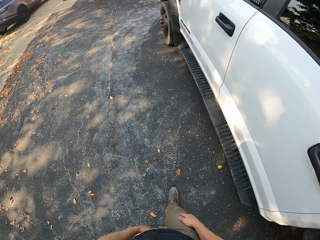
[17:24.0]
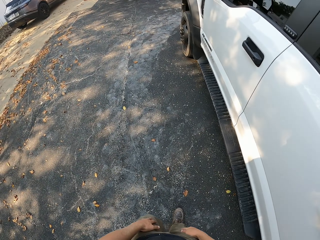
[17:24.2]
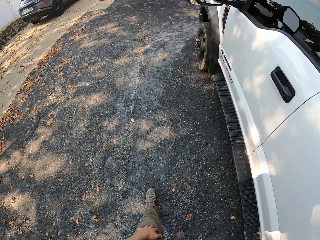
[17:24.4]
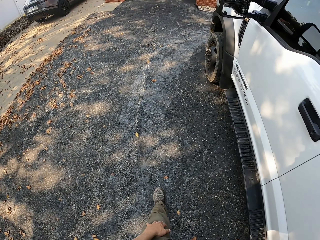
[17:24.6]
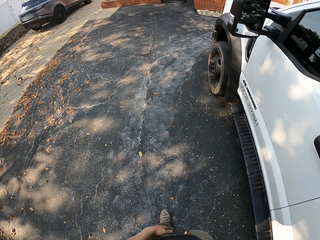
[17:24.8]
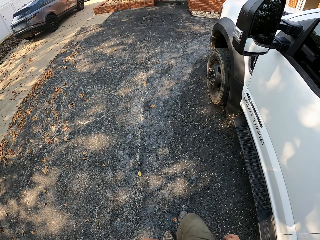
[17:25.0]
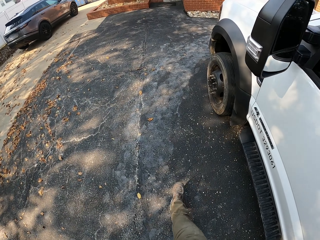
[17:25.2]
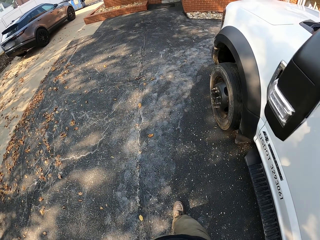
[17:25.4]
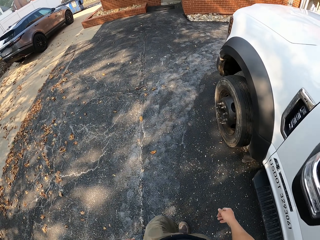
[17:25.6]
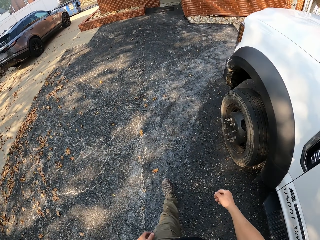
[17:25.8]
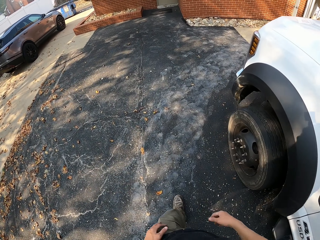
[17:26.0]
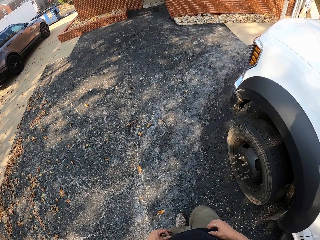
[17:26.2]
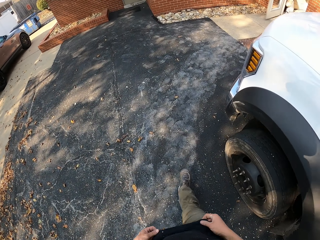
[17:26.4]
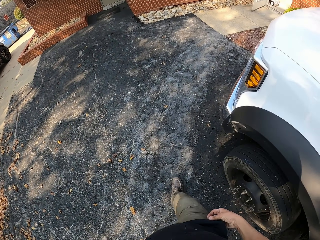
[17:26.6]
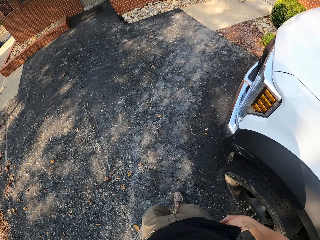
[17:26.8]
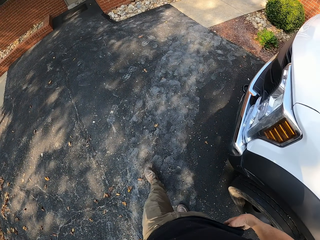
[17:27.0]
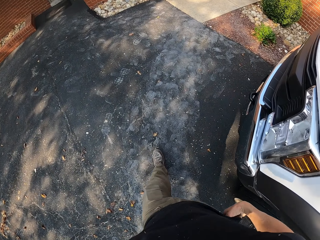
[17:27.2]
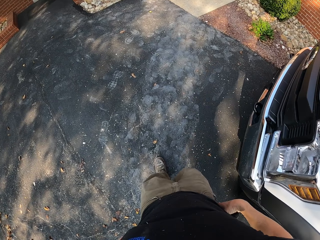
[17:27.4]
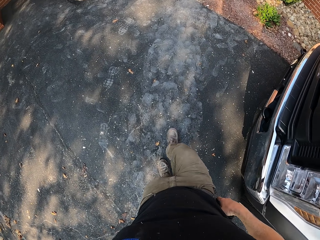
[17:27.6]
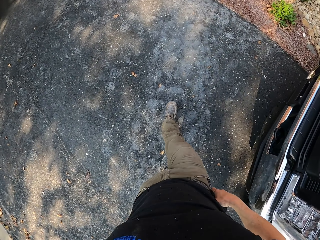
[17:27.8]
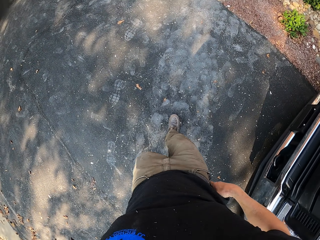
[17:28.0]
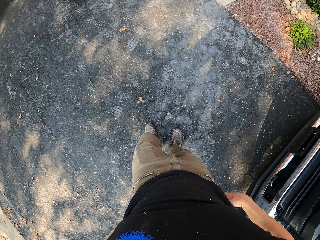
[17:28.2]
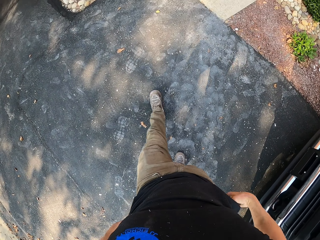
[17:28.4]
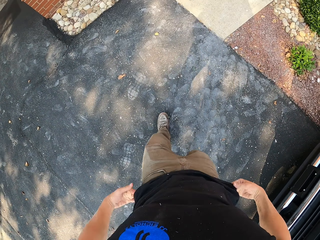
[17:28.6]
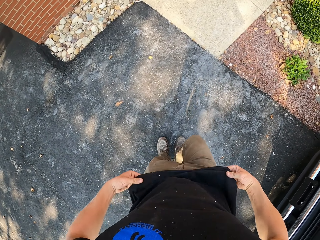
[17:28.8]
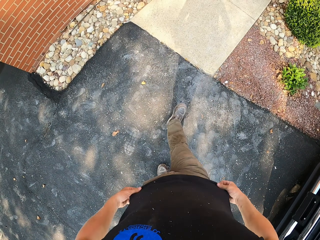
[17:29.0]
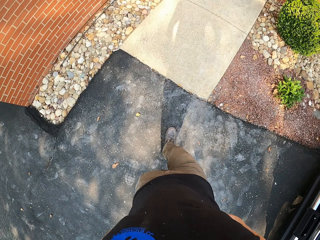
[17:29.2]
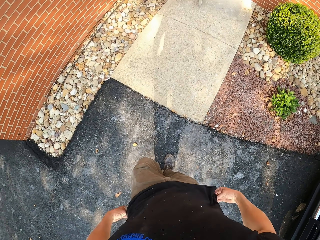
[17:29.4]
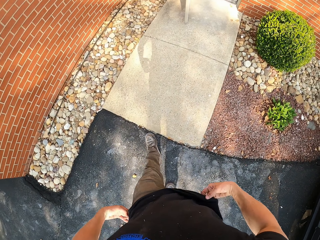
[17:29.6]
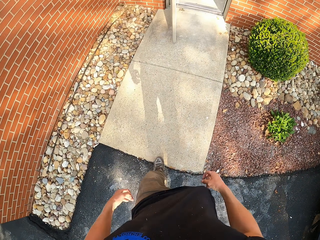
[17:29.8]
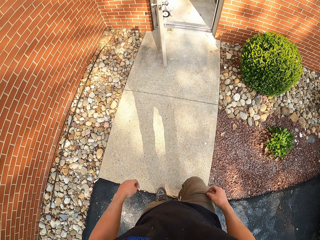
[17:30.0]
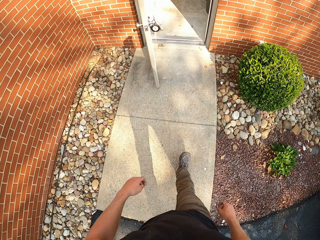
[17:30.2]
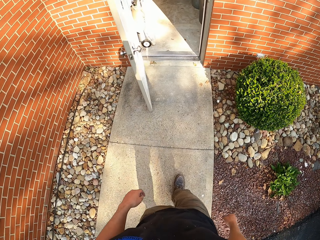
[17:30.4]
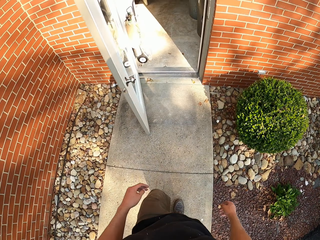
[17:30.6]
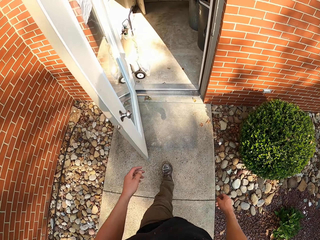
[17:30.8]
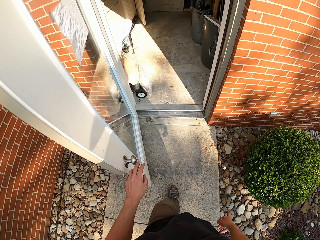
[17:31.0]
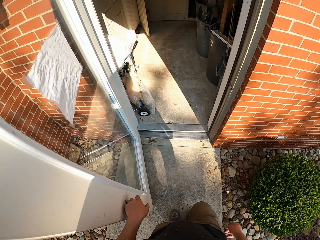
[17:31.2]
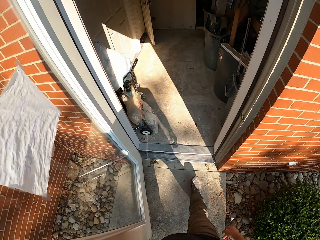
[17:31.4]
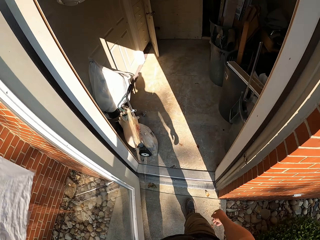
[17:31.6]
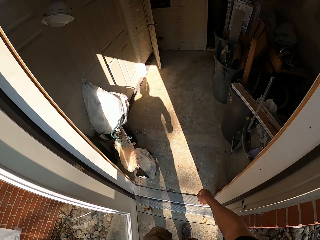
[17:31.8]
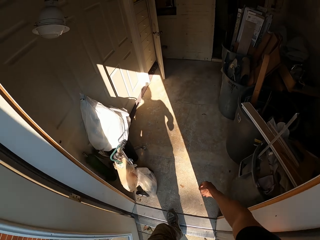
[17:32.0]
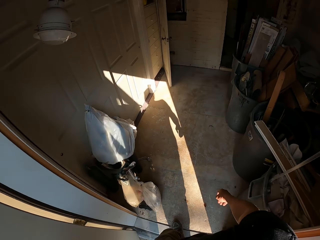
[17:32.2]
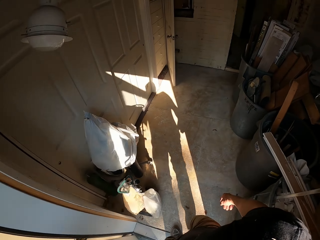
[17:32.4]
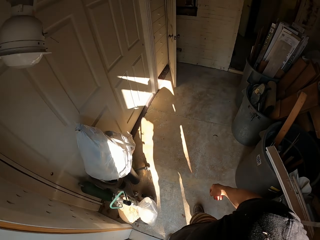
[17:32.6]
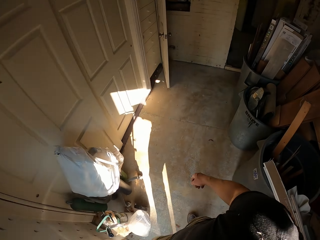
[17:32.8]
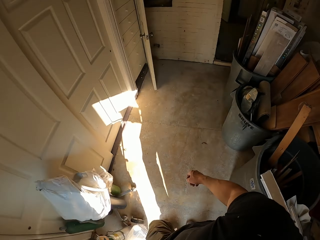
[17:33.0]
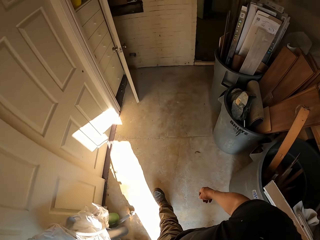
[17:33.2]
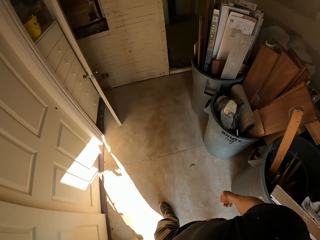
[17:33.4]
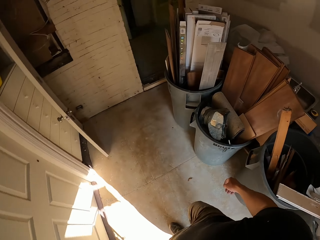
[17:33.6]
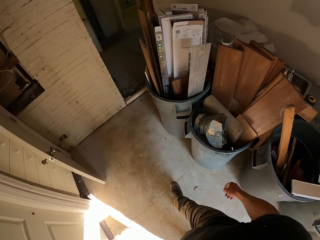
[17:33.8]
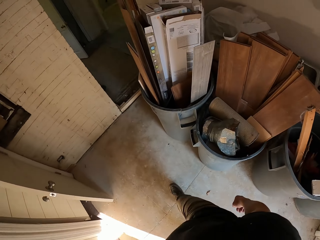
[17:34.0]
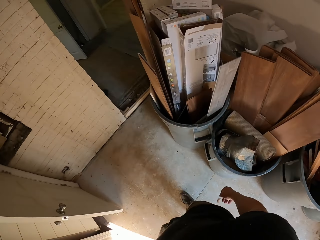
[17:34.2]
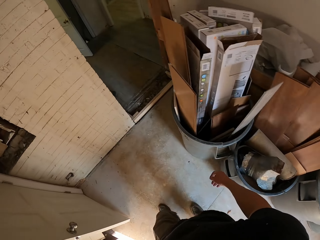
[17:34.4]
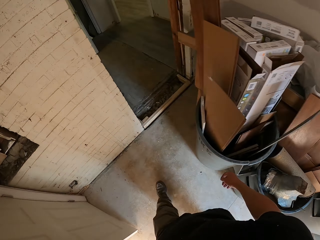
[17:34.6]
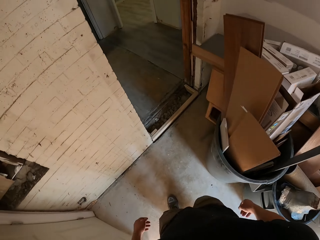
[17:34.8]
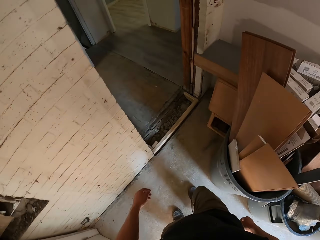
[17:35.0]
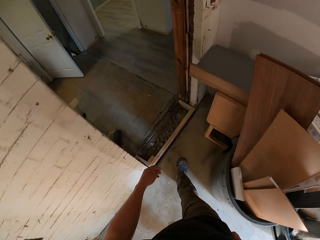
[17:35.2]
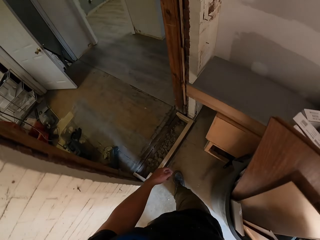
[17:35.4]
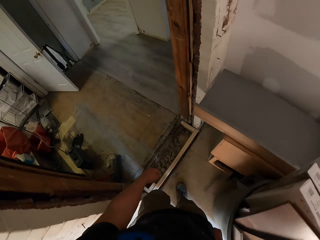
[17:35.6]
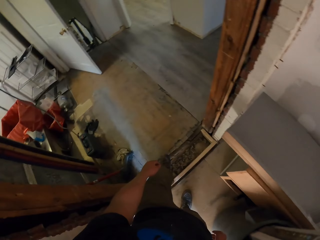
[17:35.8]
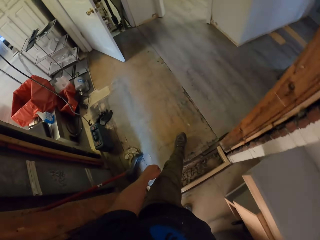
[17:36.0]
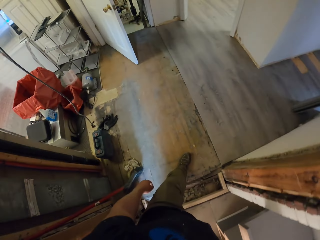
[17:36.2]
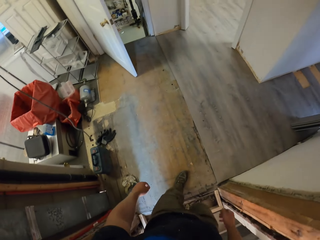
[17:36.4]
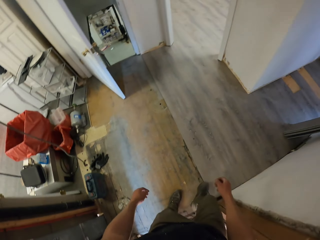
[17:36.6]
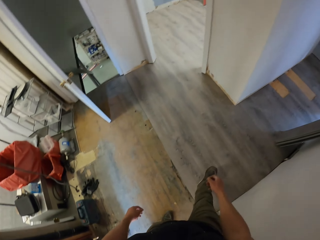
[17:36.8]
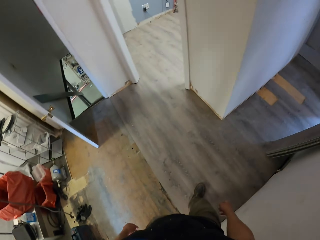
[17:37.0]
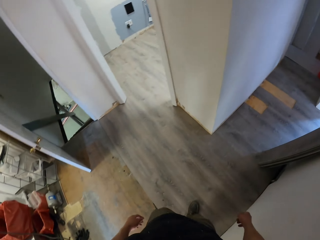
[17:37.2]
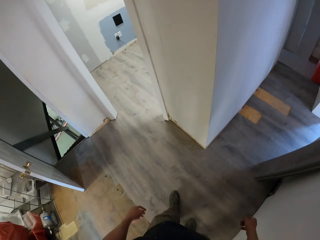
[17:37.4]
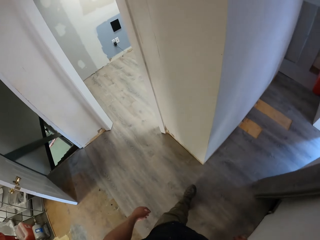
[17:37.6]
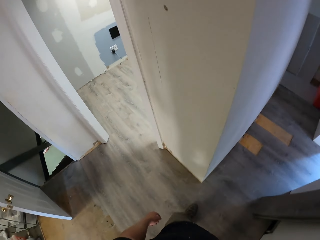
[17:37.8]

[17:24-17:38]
The camera wearer walks around the compound. They walk to the house. They close the door behind. They enter the house. They walk around the house. They walk to the other room.

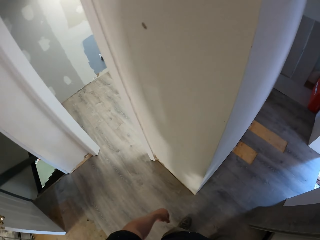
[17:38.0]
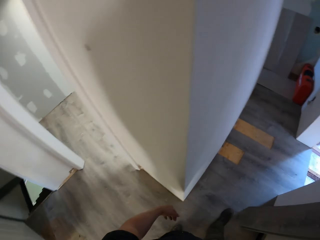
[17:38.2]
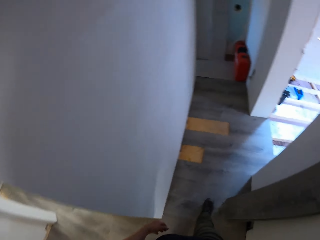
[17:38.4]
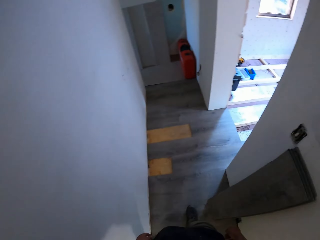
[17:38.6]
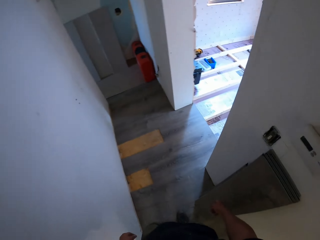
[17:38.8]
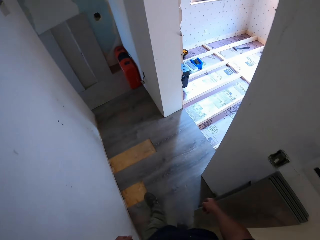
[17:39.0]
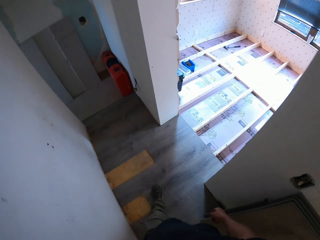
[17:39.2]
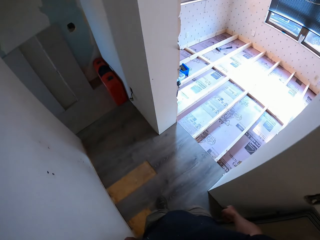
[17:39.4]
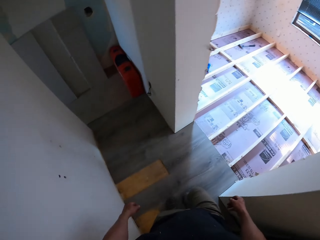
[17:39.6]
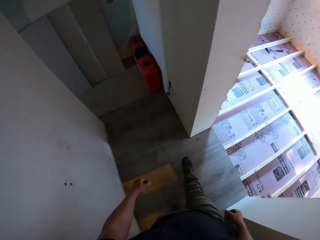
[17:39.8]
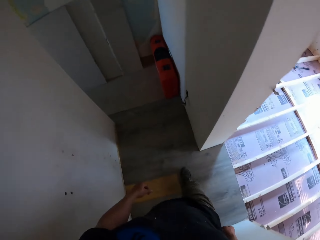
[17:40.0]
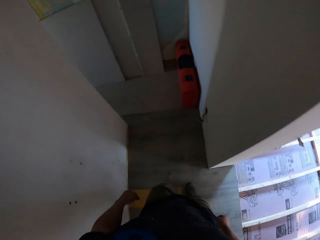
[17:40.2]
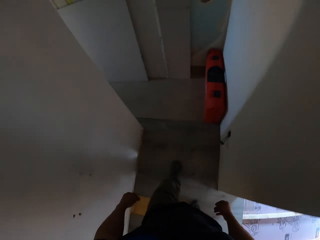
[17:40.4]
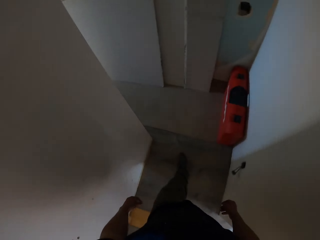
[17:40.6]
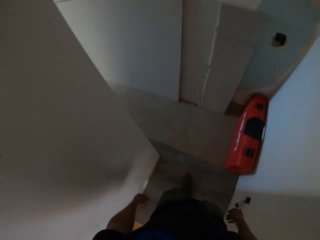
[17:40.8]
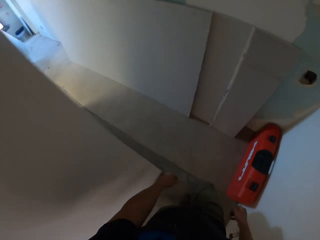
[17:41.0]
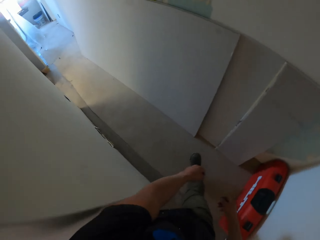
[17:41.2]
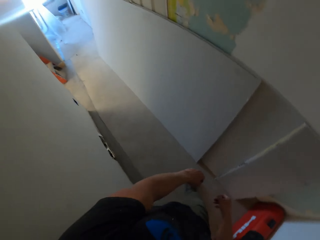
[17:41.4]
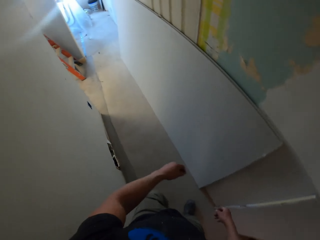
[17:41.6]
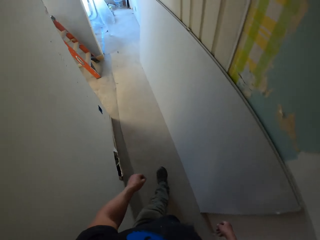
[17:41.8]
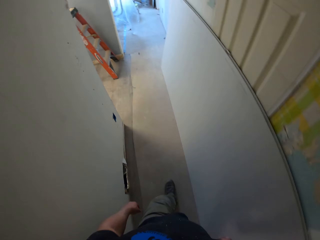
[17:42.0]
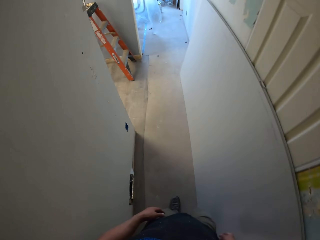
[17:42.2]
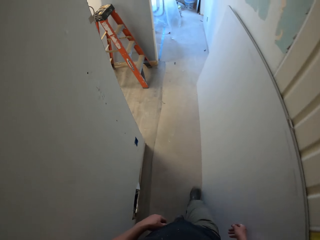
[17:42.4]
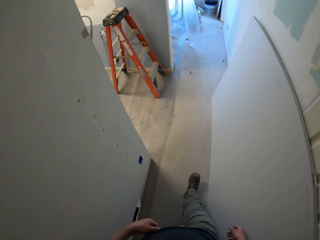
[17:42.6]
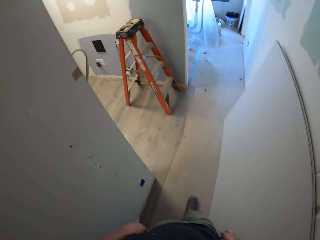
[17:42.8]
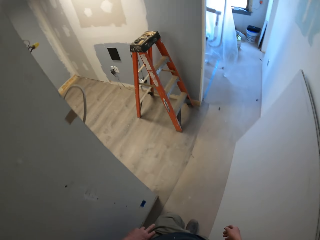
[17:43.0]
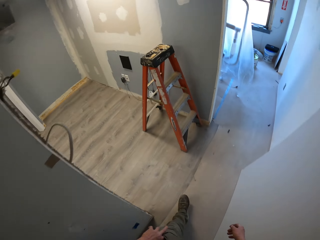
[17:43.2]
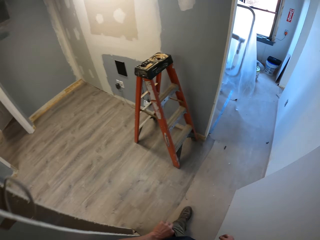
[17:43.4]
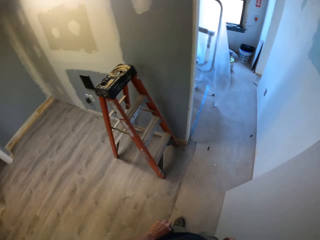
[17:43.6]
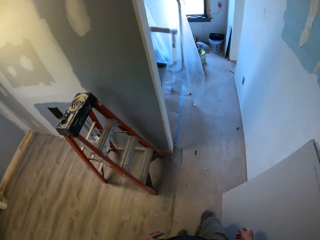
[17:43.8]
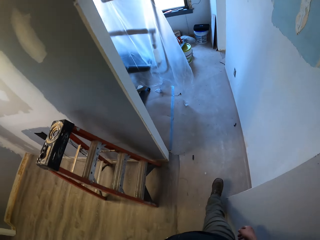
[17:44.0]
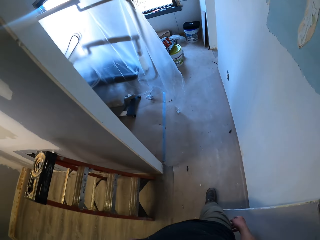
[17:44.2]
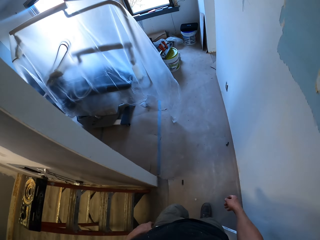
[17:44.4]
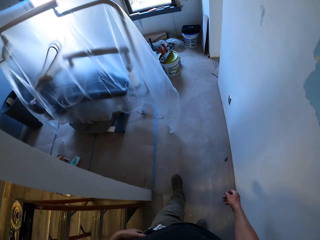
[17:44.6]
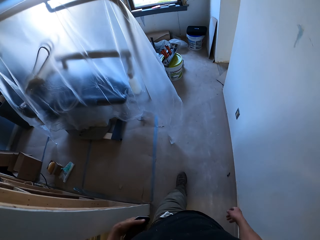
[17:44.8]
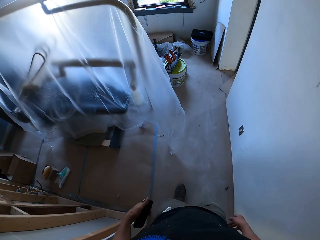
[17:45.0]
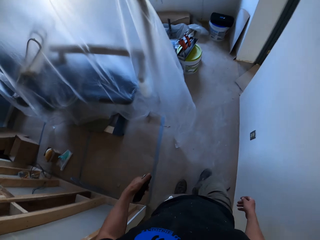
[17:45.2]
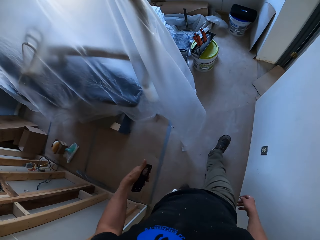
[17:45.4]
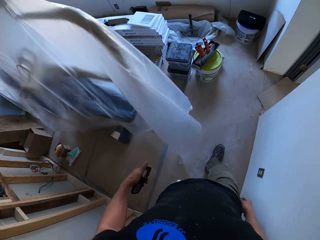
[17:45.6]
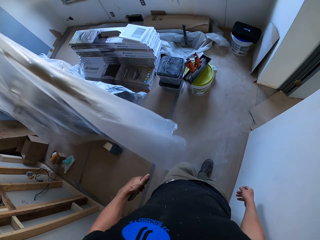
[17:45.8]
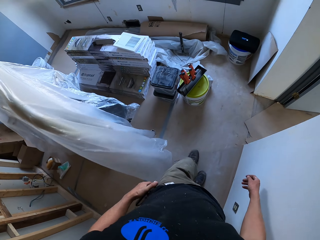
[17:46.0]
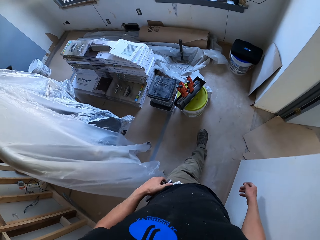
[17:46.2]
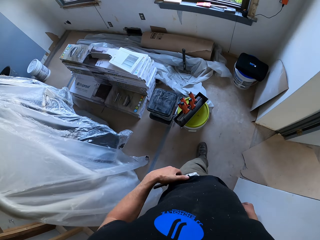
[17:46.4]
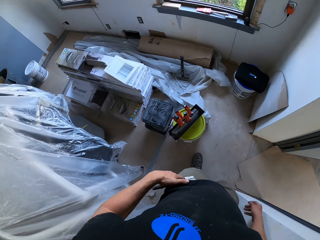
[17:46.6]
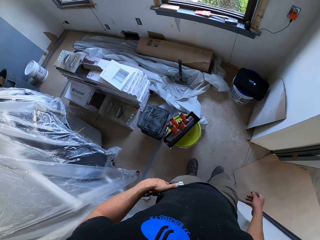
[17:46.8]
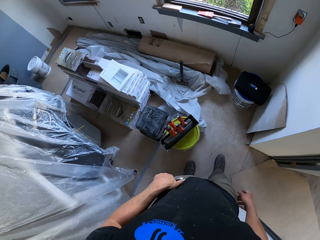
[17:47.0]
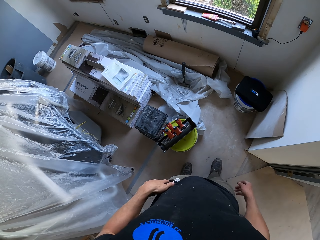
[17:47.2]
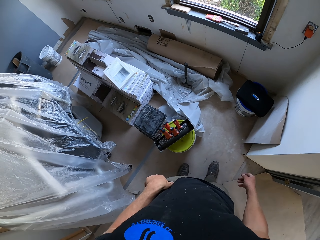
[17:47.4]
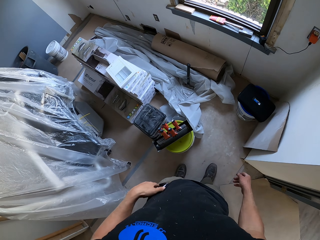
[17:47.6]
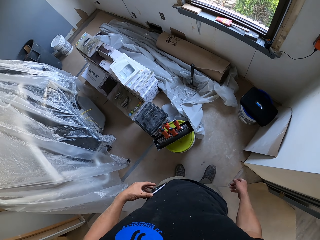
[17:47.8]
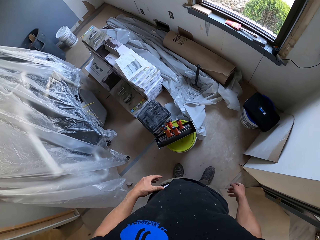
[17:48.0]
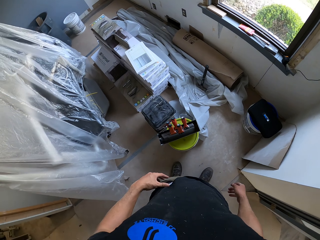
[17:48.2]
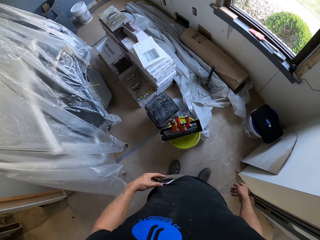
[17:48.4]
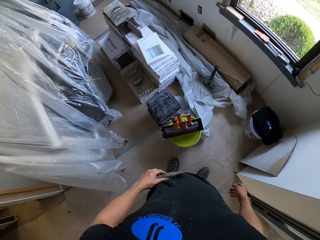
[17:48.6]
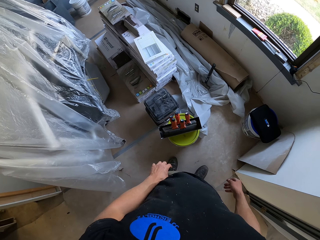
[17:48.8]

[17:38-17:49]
The camera wearer puts the phone in his pocket.
